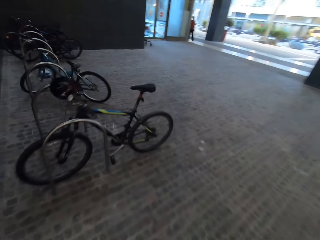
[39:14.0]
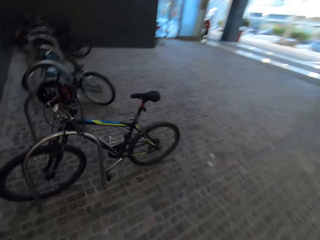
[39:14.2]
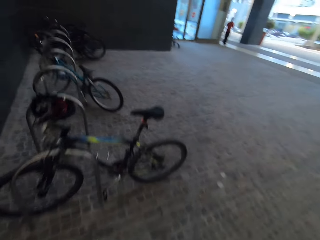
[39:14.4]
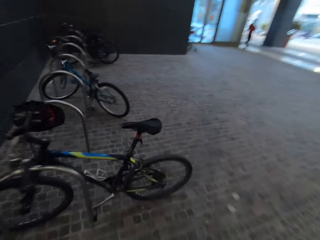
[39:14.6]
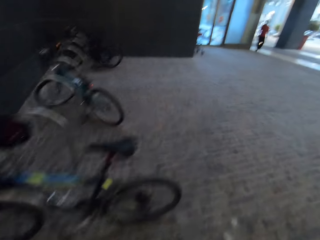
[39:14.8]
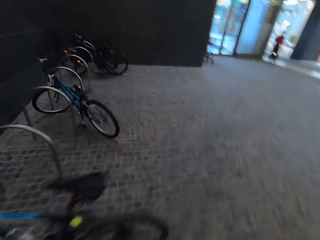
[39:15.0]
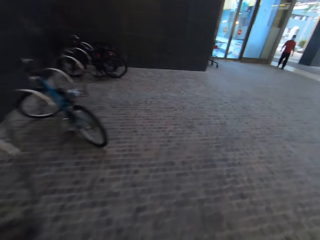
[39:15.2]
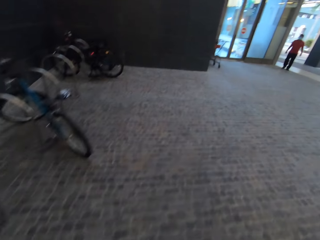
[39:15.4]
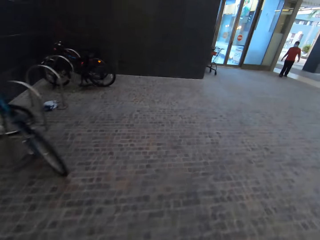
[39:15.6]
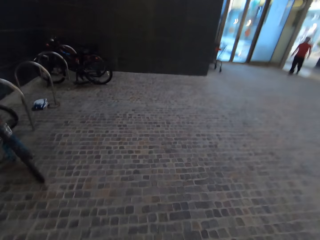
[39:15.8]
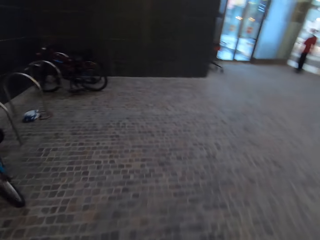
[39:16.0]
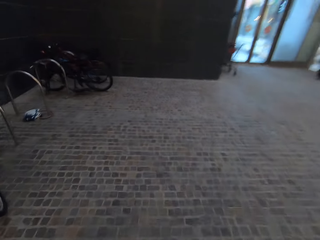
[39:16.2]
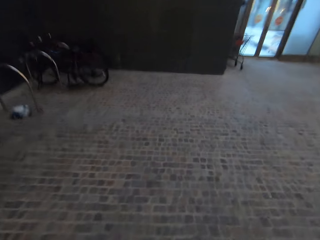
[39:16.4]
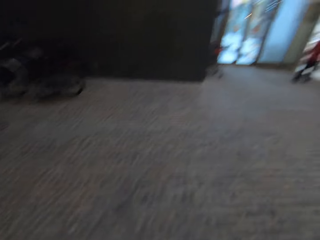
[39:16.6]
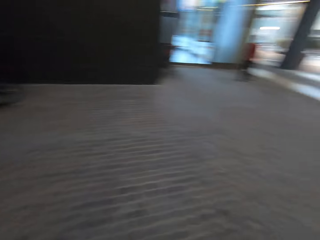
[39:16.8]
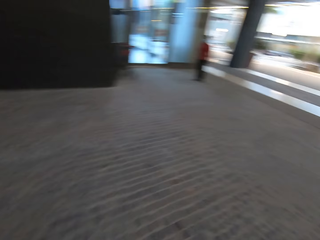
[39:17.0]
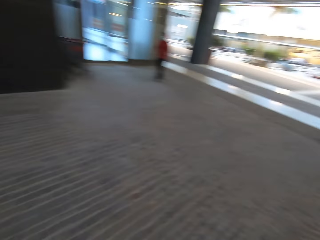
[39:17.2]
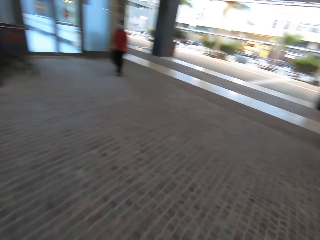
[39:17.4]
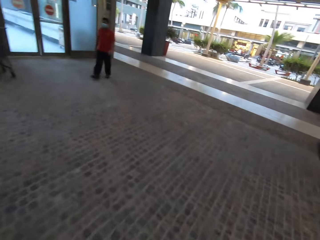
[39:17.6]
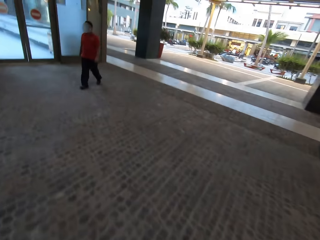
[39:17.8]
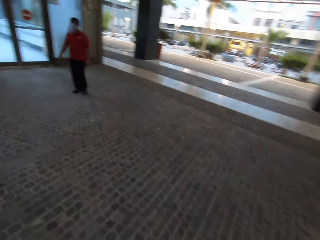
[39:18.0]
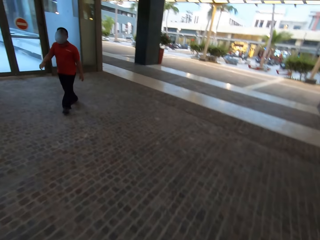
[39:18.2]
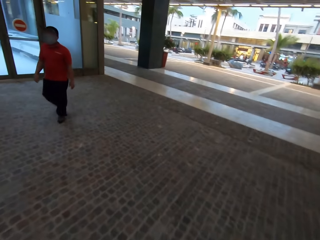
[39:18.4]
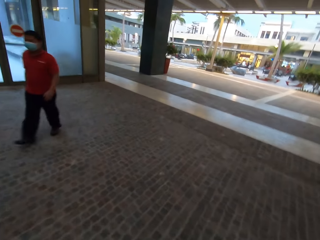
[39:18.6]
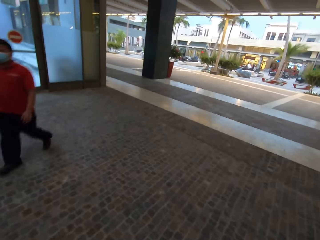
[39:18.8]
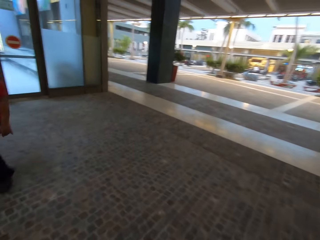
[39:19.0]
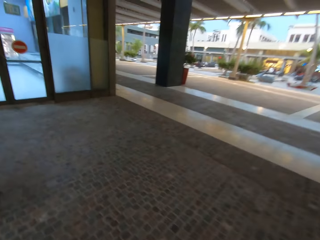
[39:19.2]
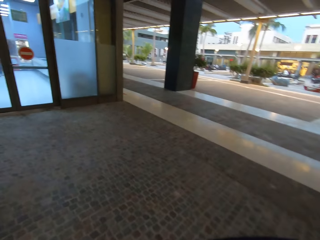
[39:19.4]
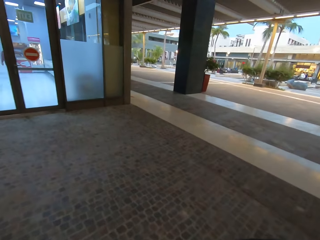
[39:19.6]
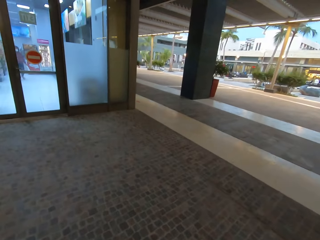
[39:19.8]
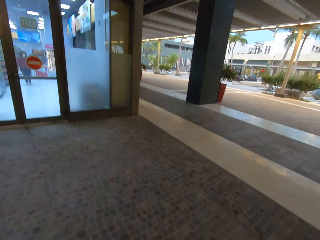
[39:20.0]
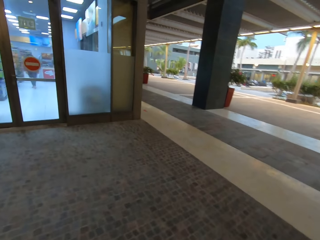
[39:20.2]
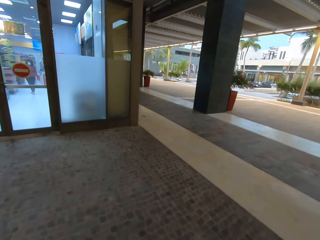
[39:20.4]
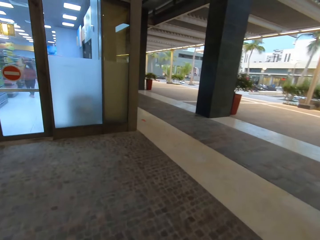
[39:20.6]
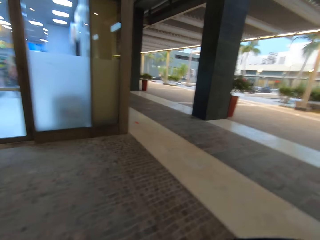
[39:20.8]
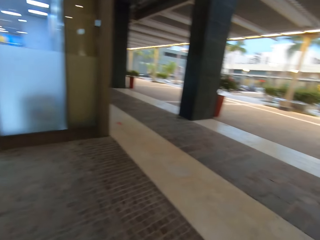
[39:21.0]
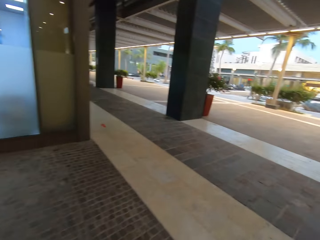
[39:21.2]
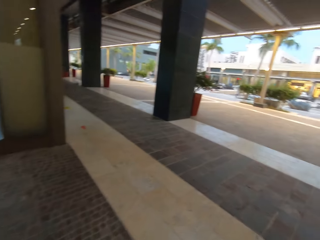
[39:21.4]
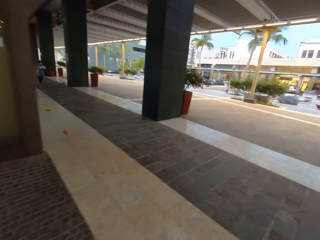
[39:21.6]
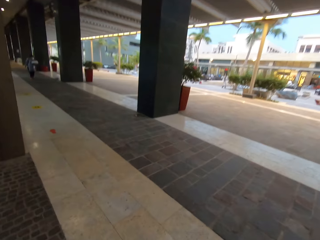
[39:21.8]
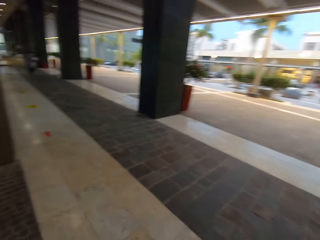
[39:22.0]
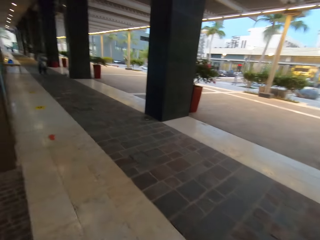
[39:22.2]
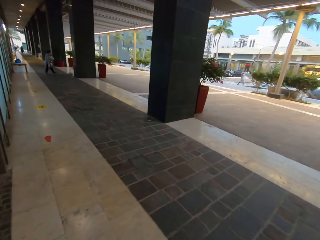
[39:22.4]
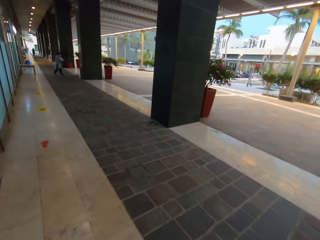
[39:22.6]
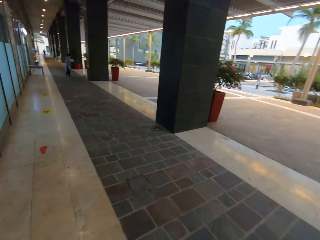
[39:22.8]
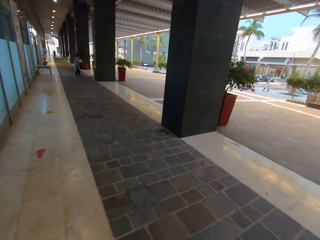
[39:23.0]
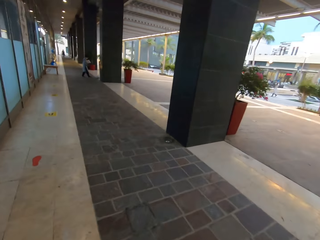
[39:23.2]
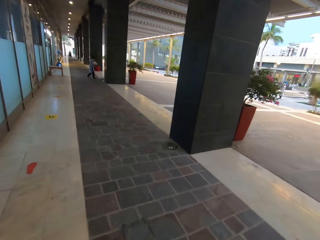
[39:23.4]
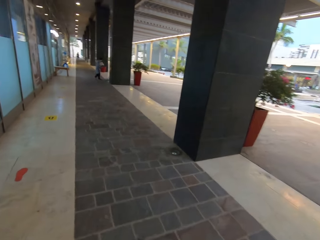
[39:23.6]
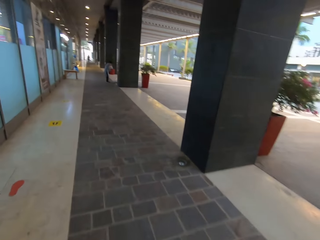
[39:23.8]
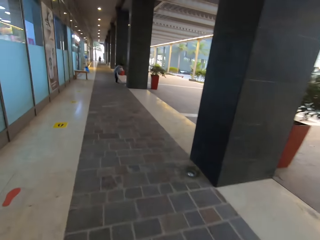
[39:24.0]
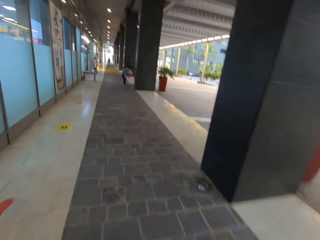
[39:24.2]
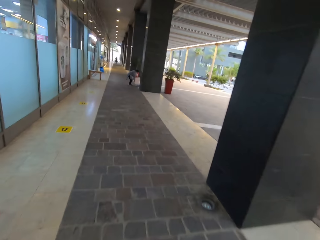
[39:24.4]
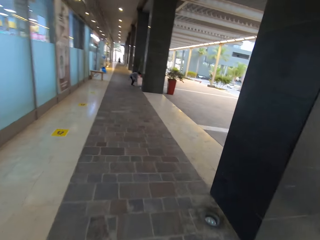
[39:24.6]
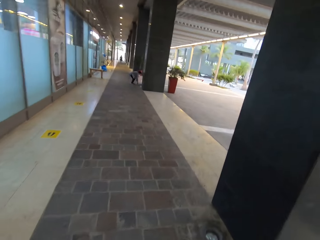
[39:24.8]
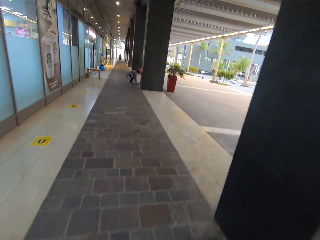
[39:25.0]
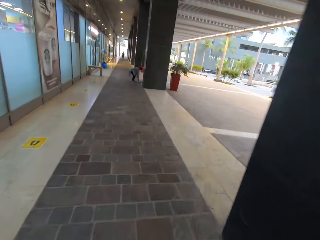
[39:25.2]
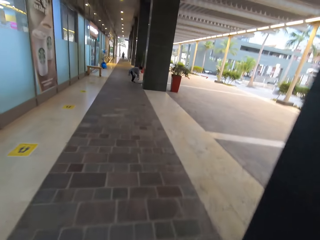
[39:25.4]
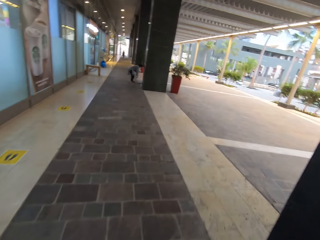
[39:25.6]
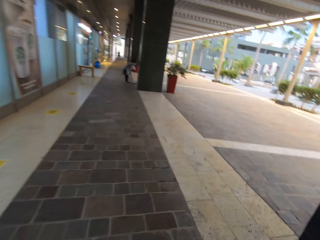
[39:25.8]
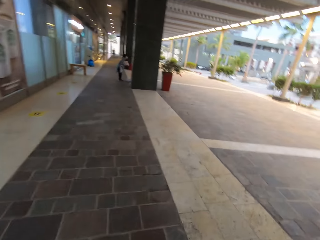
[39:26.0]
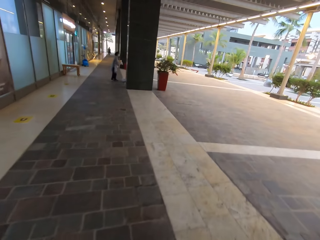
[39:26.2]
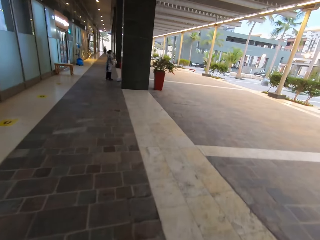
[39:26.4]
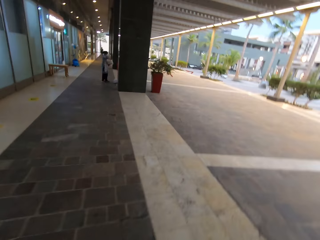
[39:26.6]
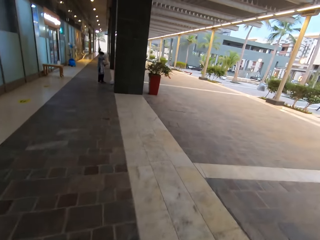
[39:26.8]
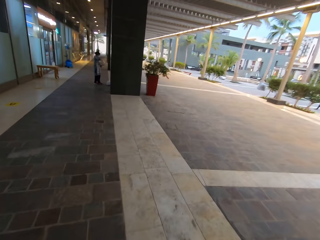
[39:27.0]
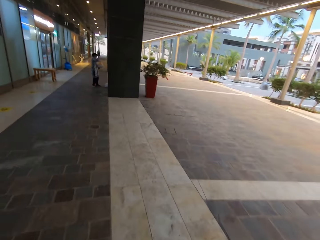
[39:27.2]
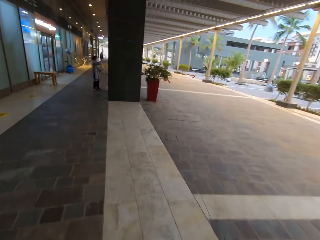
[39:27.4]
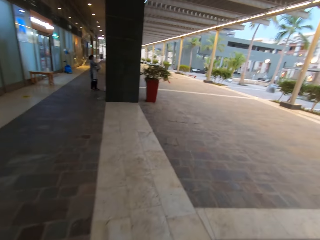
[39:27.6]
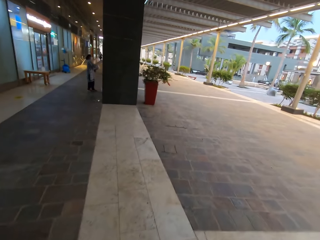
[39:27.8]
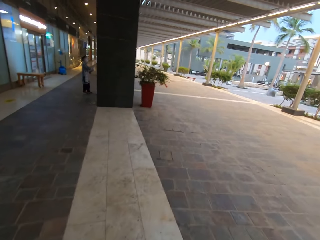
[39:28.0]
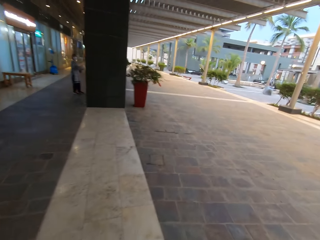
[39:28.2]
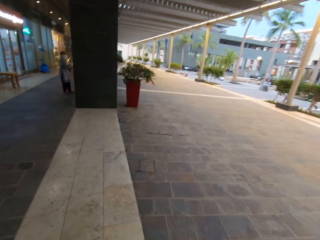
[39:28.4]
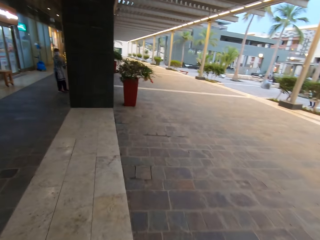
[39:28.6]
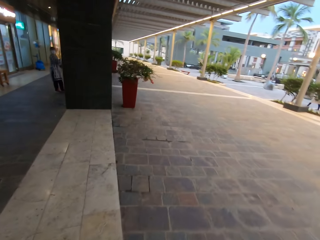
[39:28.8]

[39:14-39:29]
A person walks in front of another person. The camera wearer turns left. A third person bends over, takes the paper and puts the paper in the bag.

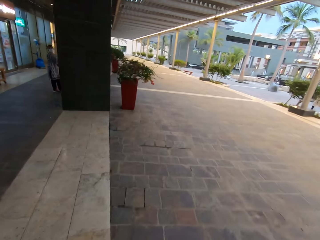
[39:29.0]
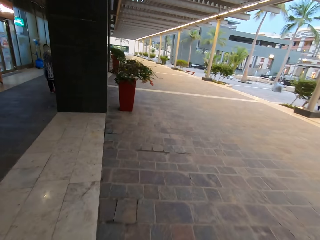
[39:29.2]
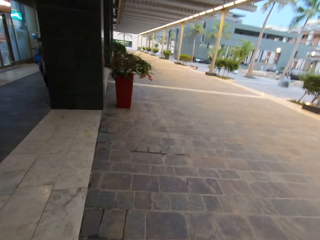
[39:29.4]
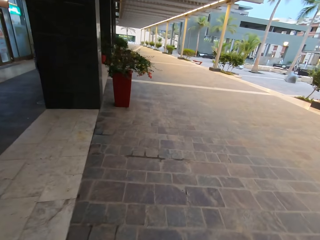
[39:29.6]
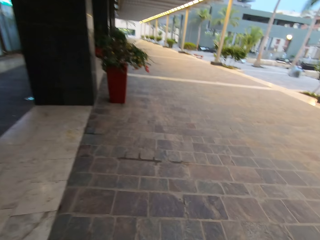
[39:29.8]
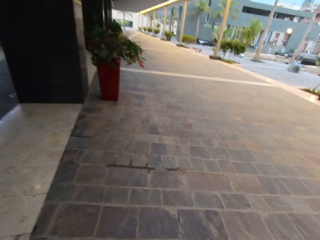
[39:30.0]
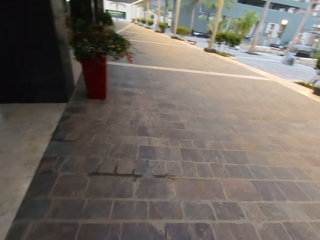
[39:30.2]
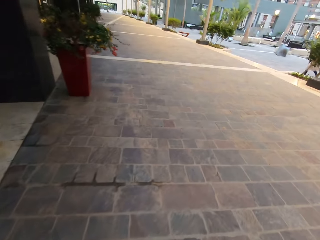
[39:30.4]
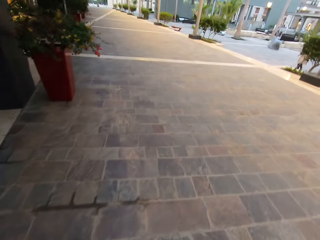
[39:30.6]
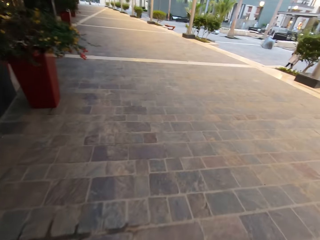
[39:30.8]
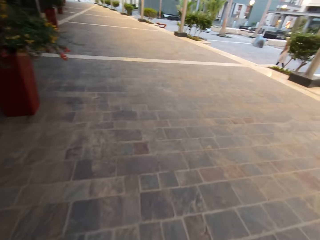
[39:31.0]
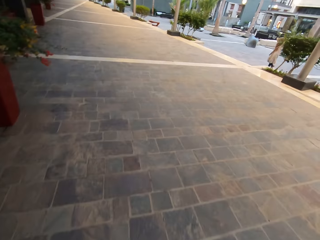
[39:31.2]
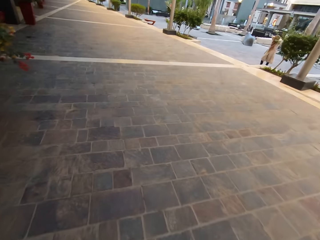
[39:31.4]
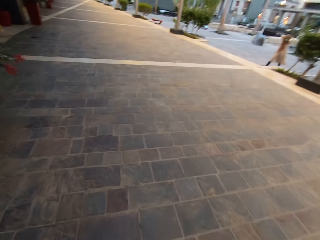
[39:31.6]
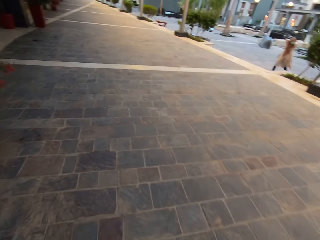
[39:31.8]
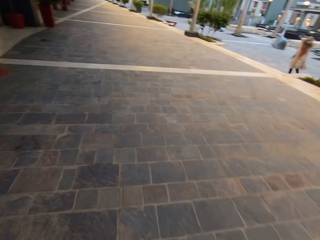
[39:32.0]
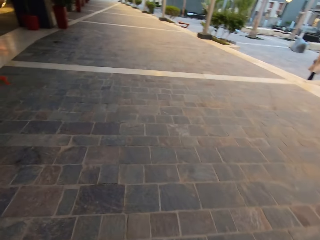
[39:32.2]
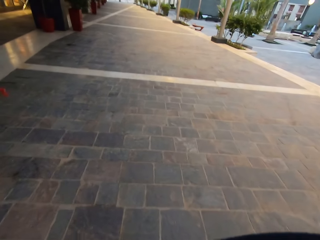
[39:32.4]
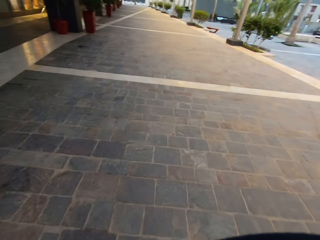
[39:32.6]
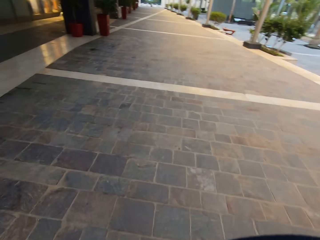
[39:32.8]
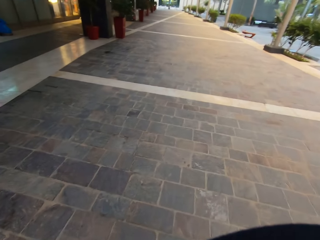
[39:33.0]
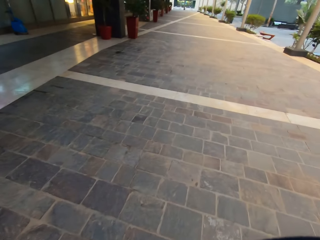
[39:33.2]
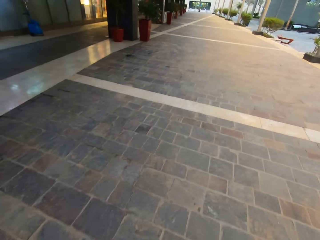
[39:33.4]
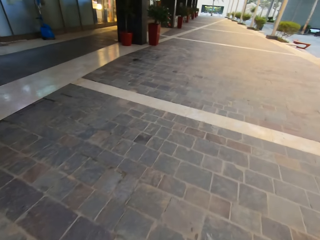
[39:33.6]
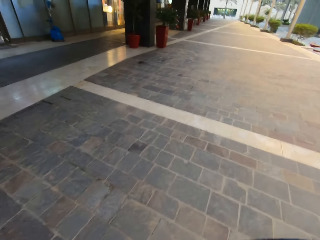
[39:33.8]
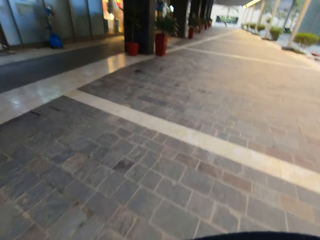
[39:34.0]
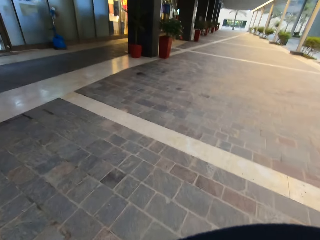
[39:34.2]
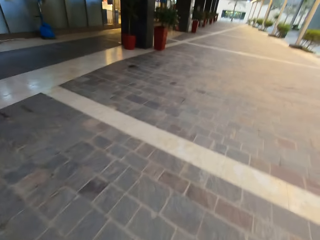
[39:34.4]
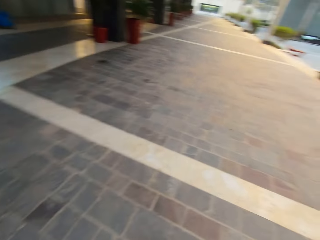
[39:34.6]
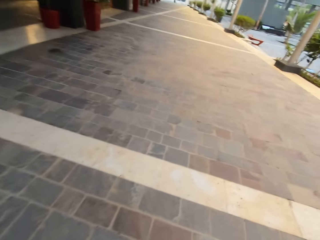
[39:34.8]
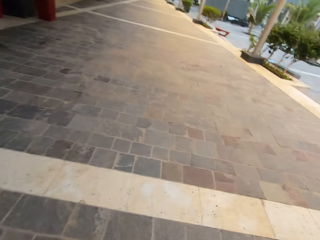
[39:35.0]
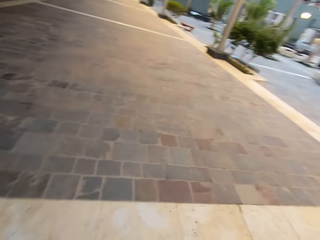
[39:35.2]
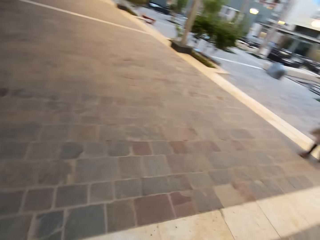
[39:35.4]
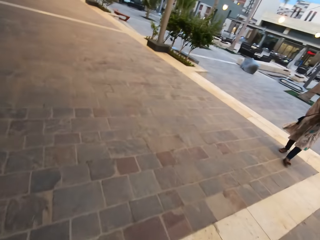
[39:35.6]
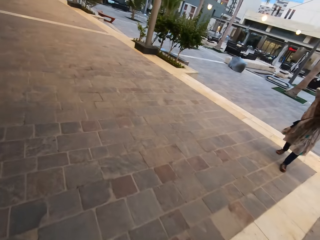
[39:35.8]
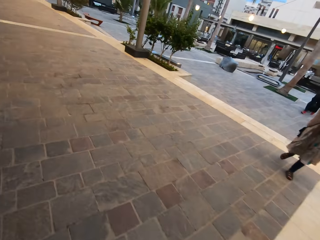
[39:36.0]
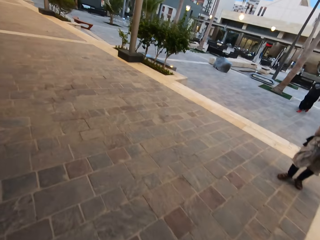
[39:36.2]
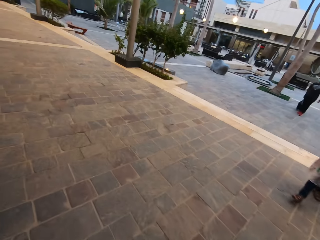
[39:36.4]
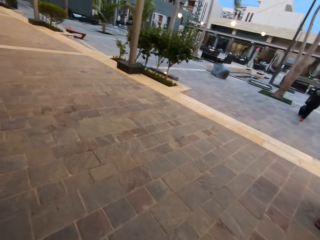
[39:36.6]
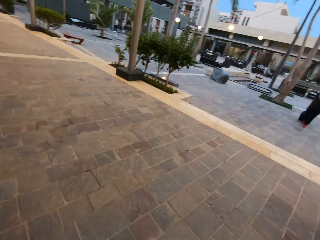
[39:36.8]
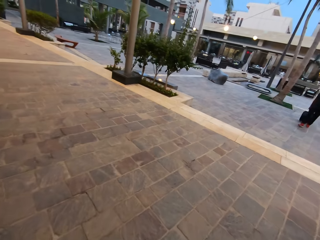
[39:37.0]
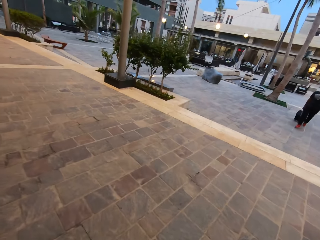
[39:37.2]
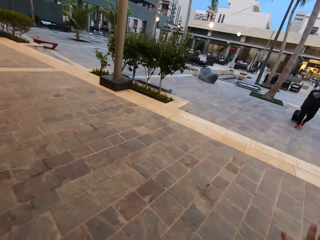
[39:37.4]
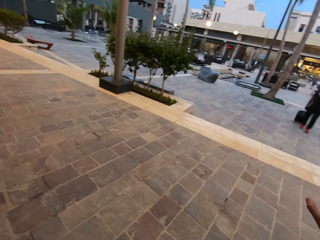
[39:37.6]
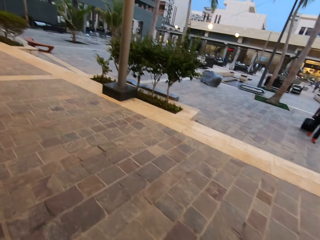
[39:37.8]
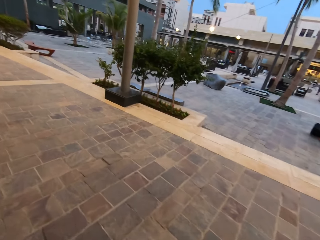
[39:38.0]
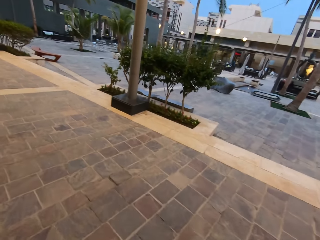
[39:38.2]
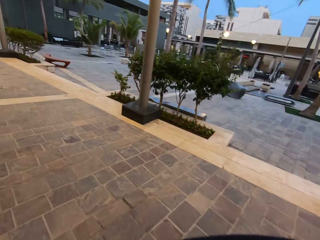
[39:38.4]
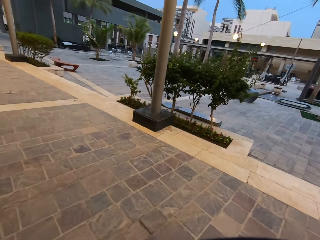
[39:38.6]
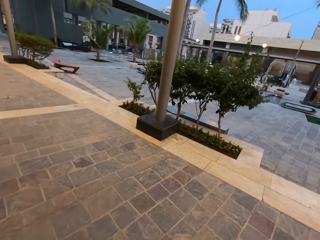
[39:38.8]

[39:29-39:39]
A person walks to the room. The camera wearer walks from the building. Another person pulls a suitcase.
